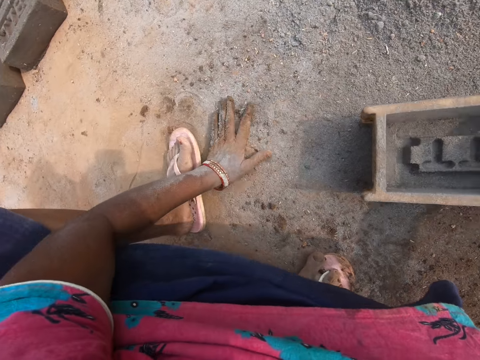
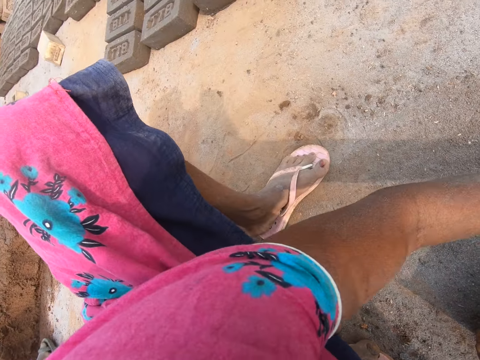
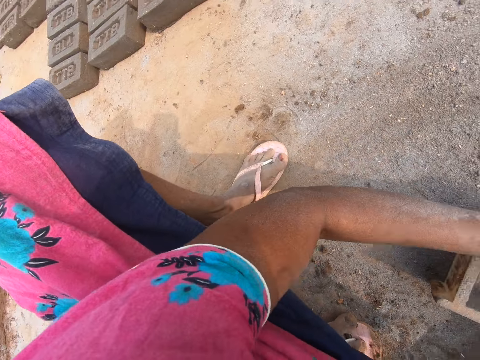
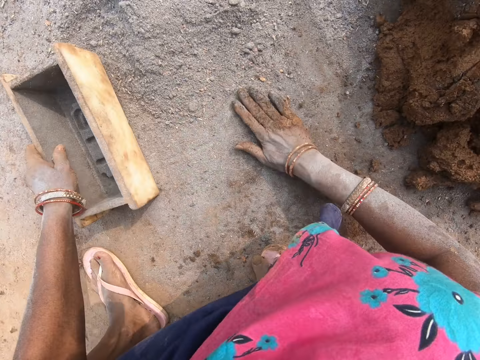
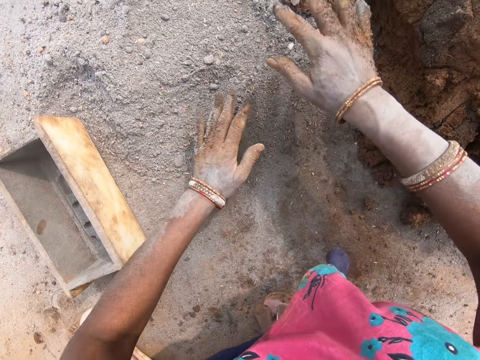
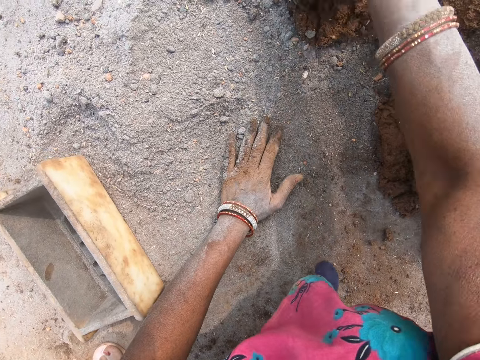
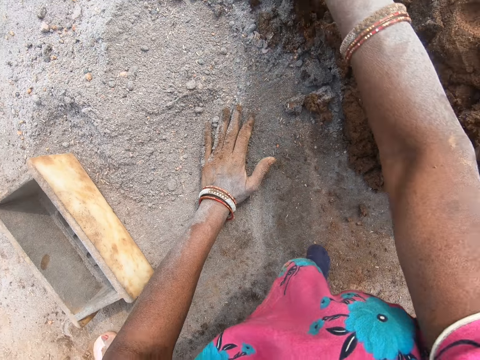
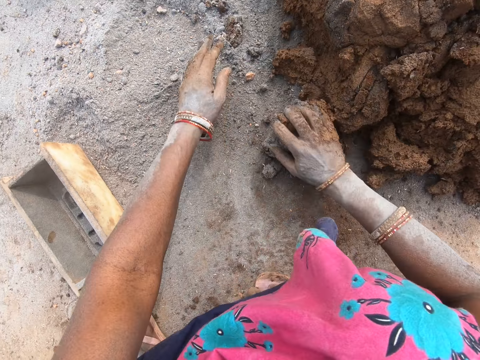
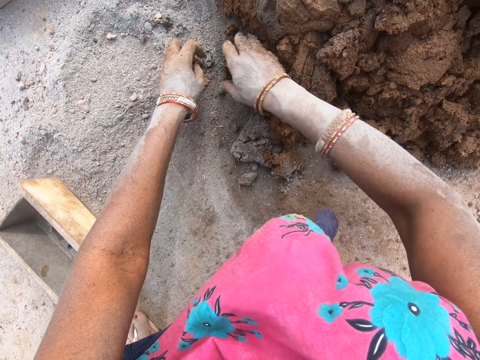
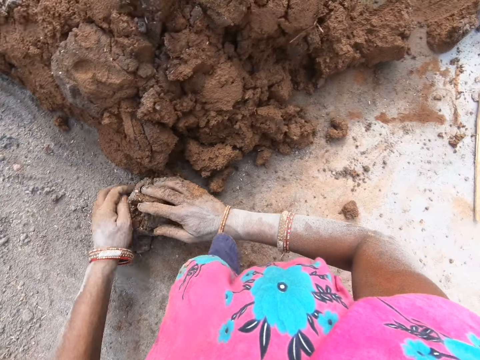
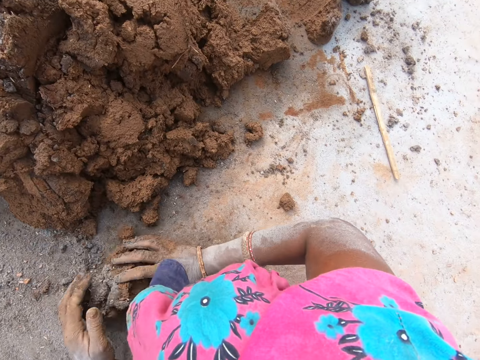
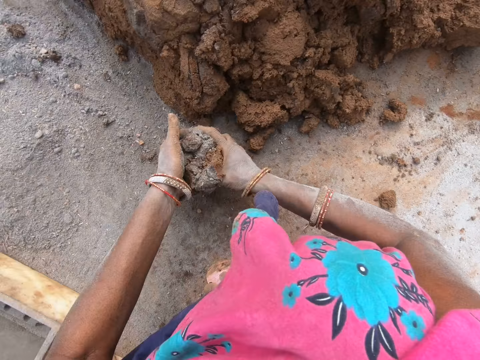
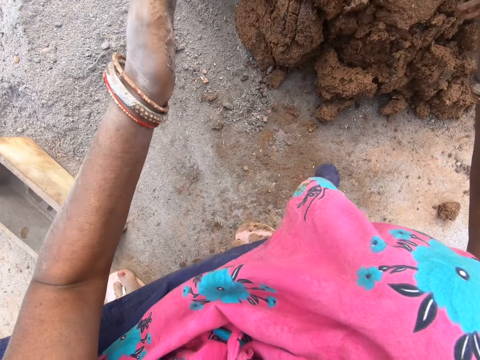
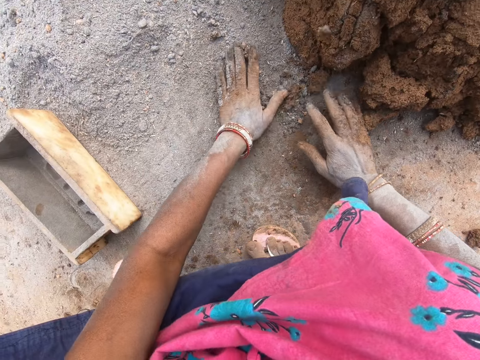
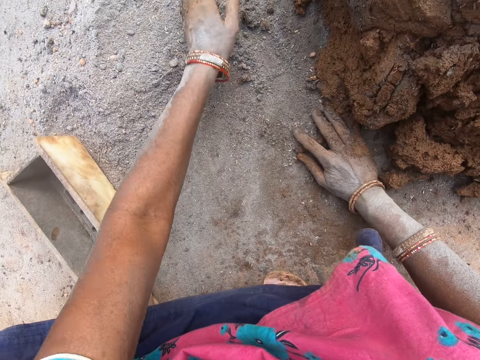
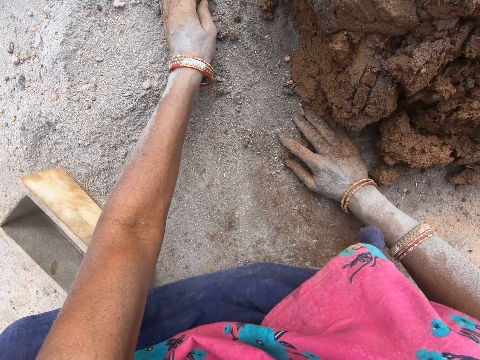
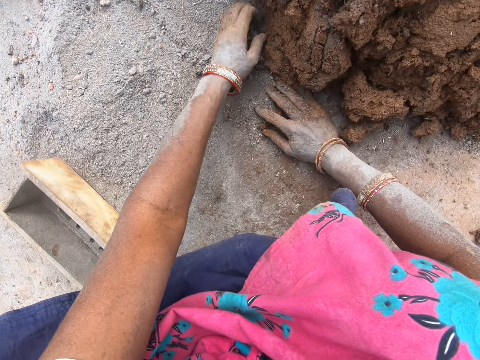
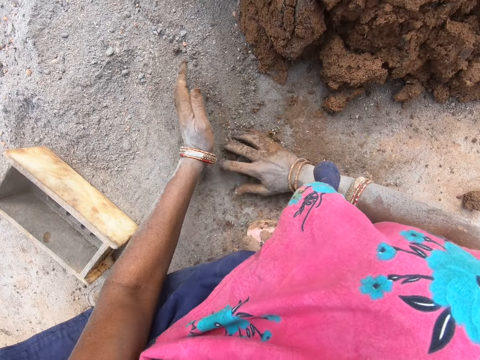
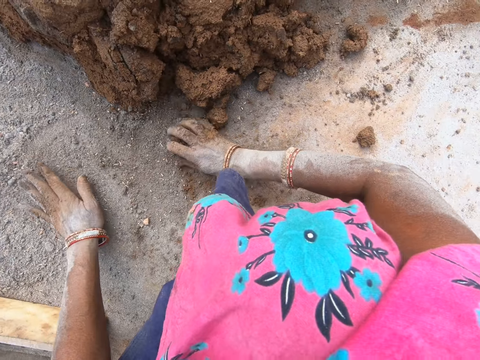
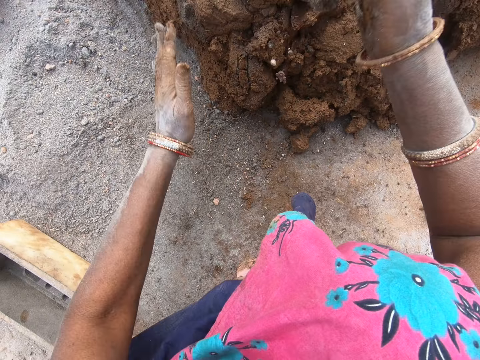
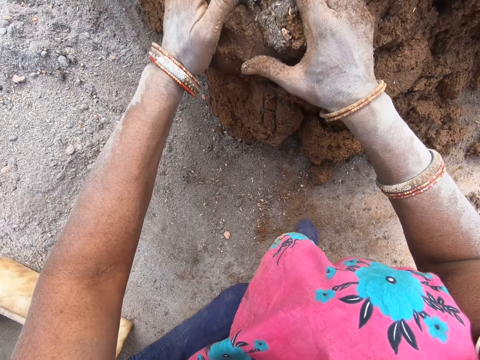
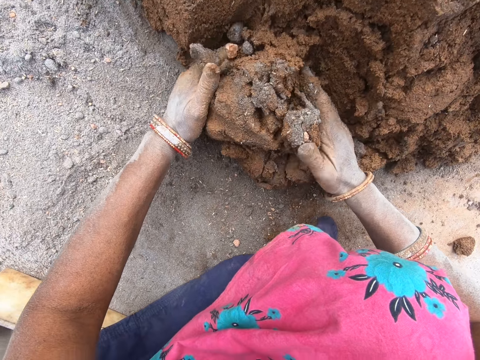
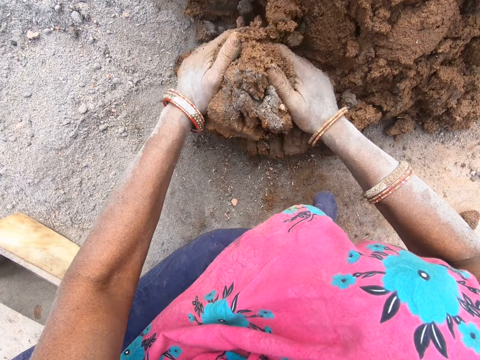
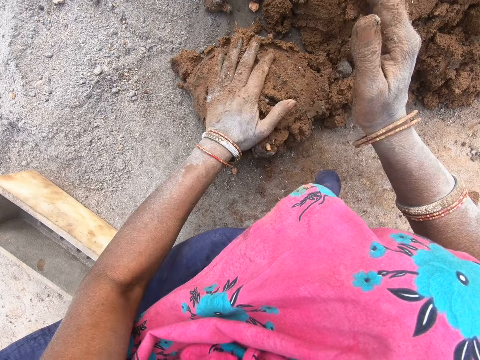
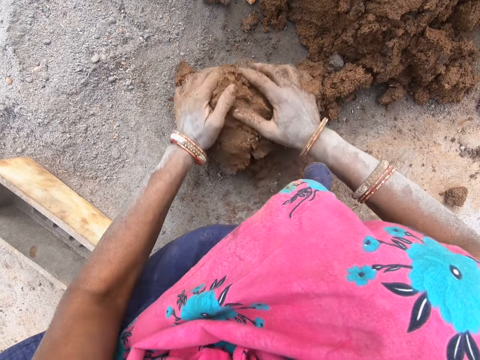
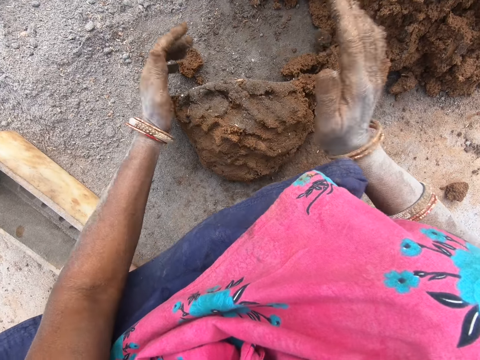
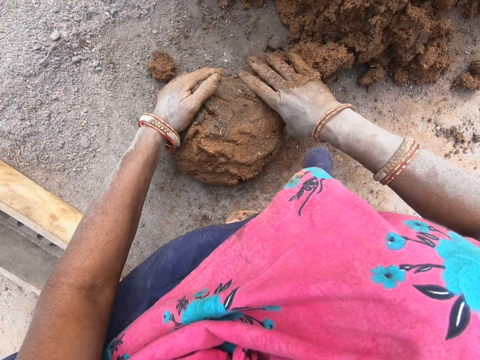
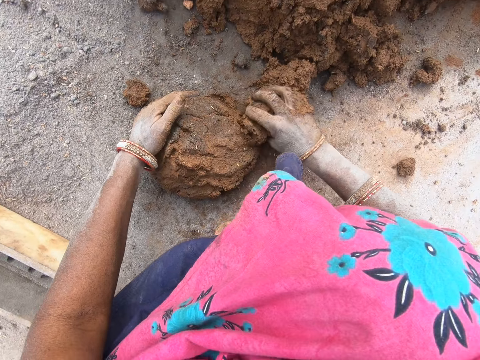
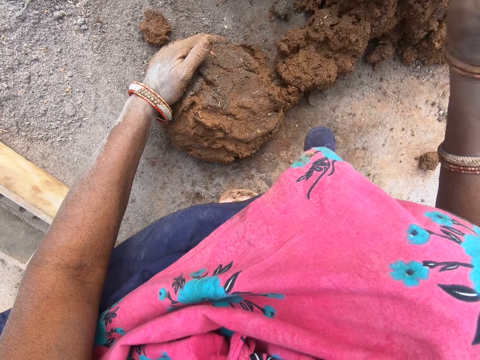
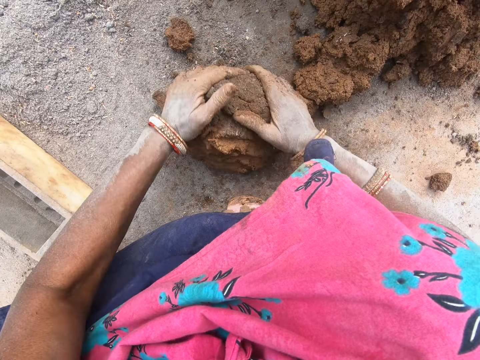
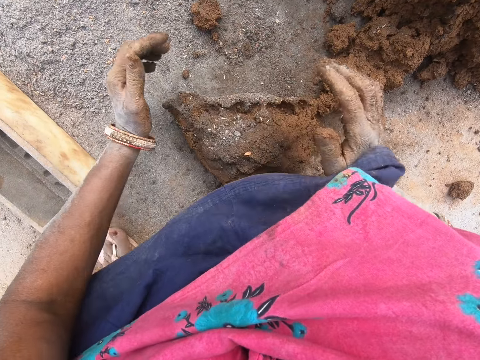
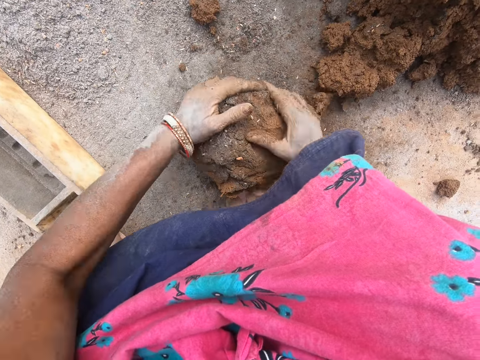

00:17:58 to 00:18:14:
The camera wearer gathers the clay. They pick the clay from the ground. They throw the clay on the heap. They gather the clay. They cut the clay. They scoop the clay from the heap. They roll down the clay. They mold the clay on the ground.

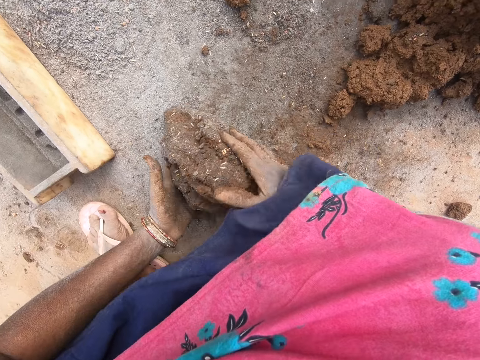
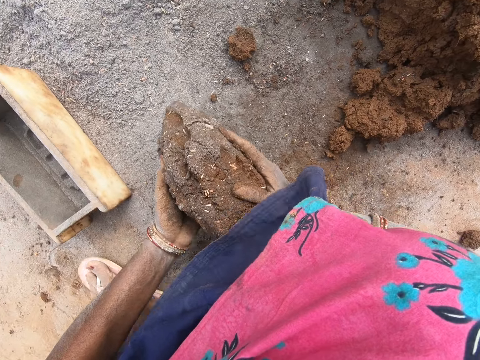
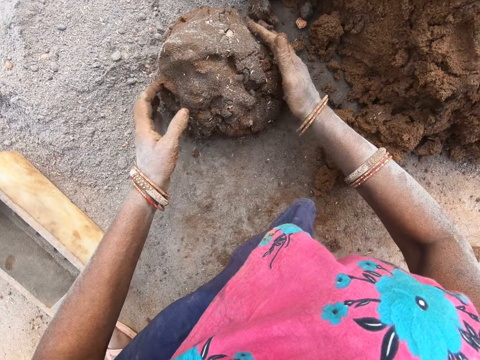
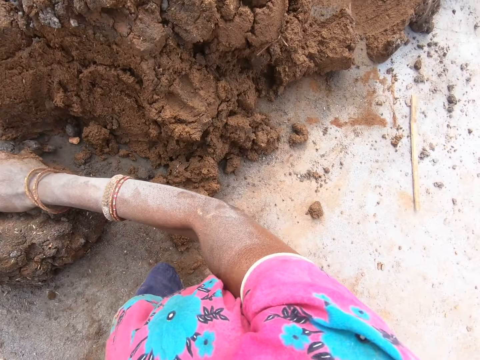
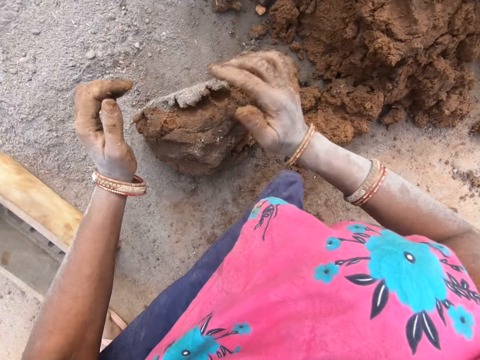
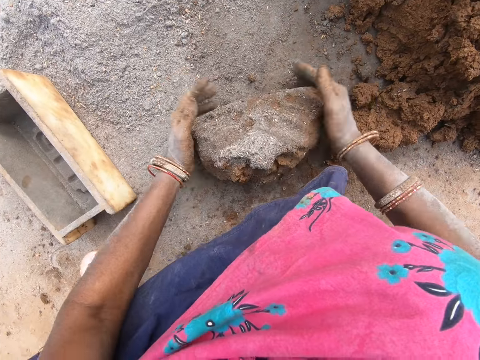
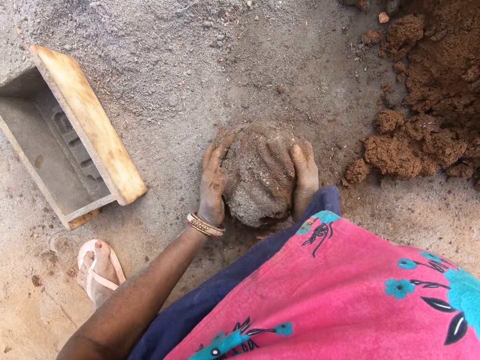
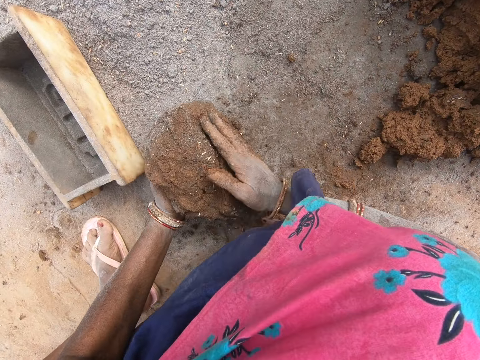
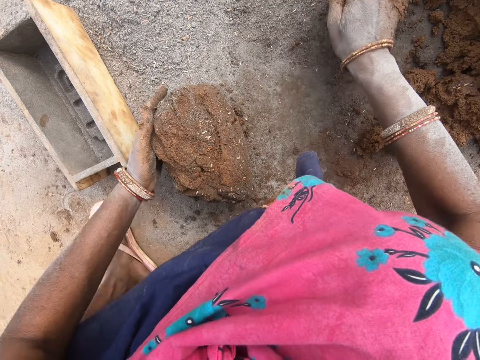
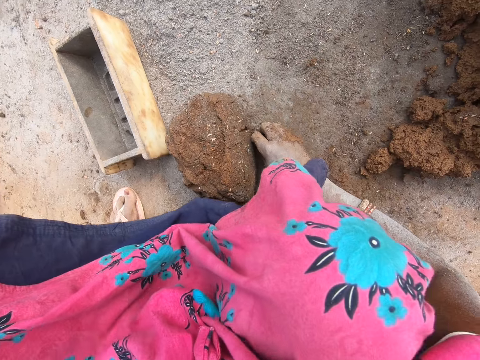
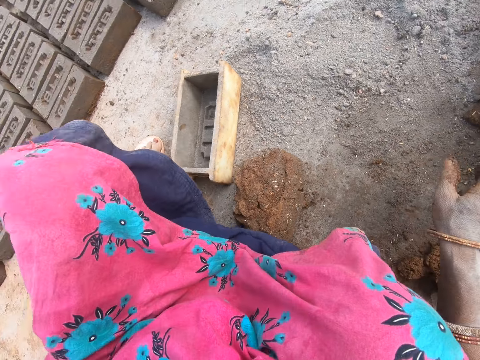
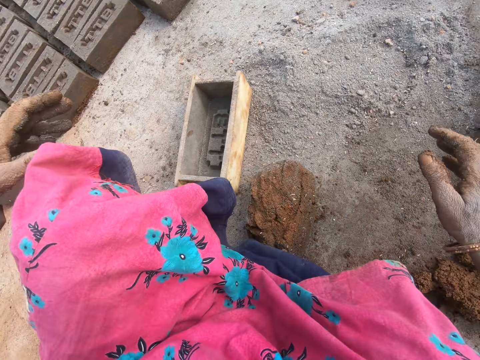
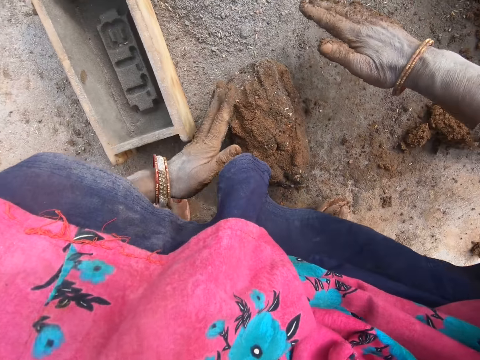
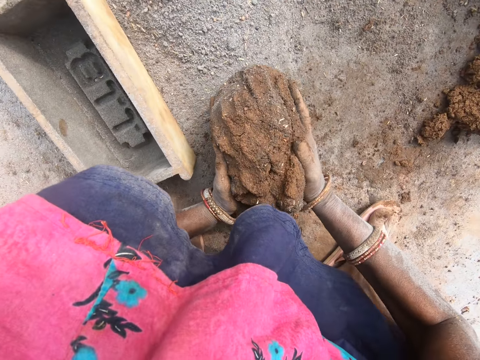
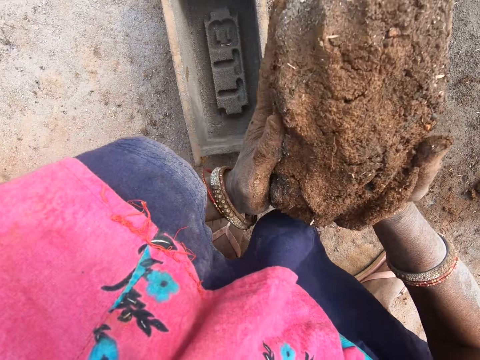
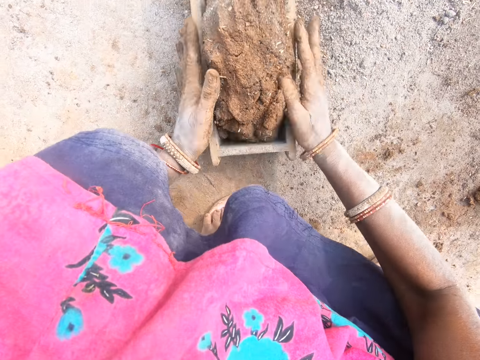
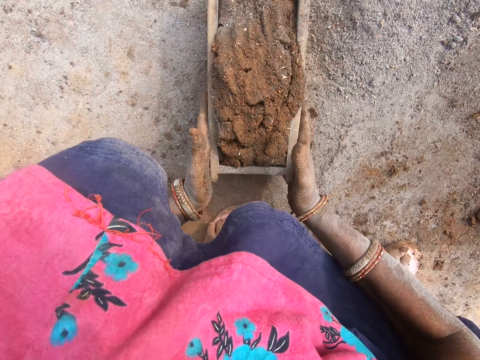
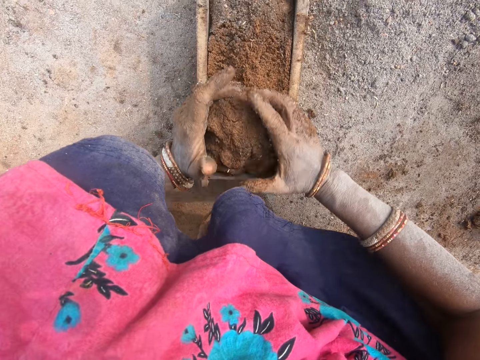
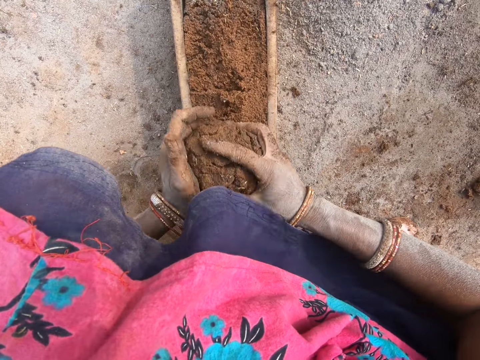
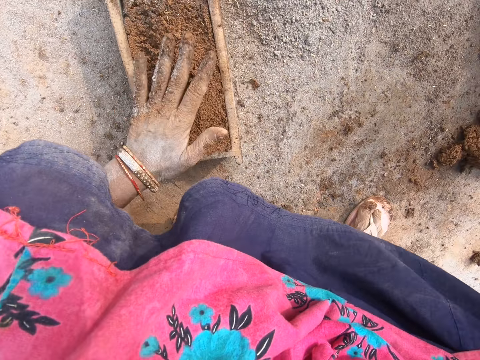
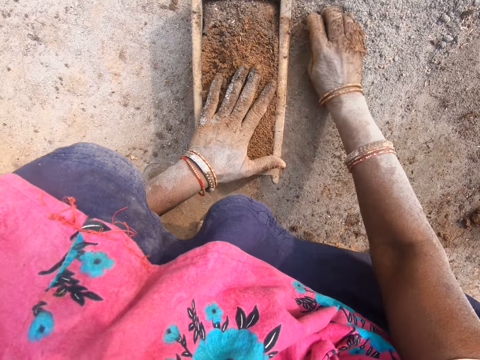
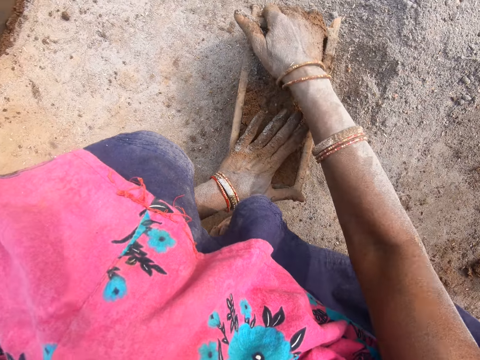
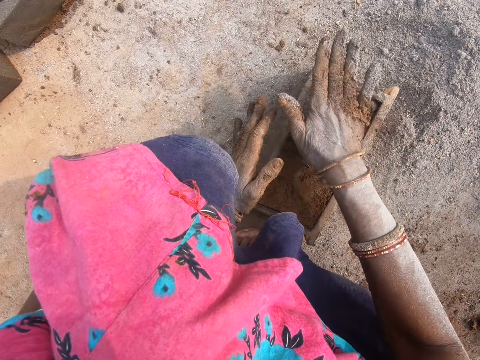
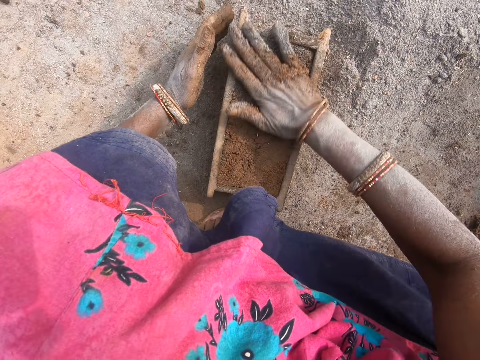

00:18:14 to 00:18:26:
The camera wearer places the mud down. They mould the mud. They move the mud. They move the soil. They move the hand. They pick the mud. They put the mud in the brick mould. They remove excess mud from the brick mould. They cut a mud piece with the hand. They throw the mud. They place the mud on the other mud. They pick the soil. They put the soil on the brick mould. They move the hand.
